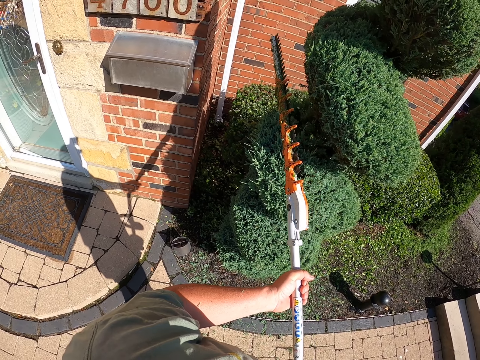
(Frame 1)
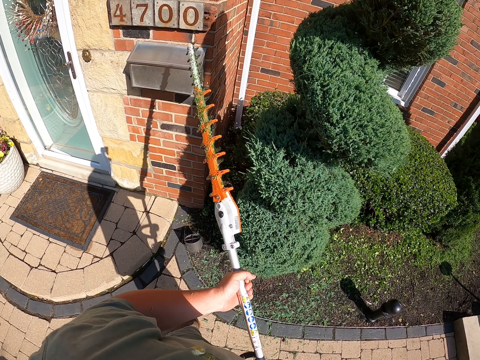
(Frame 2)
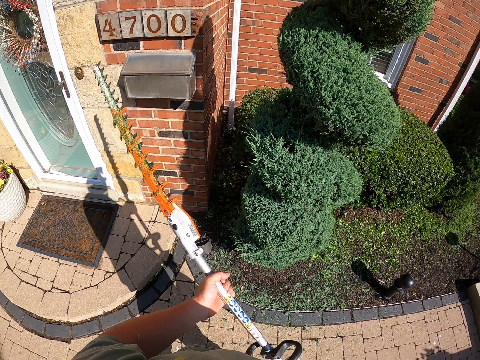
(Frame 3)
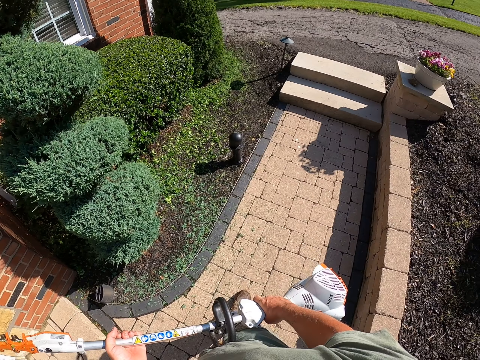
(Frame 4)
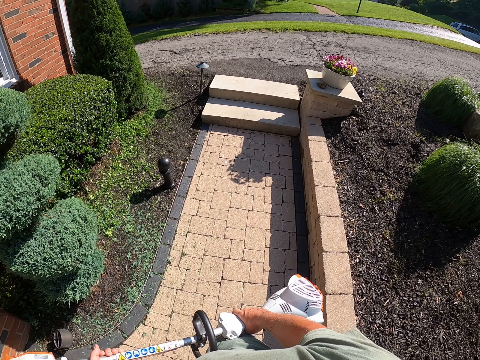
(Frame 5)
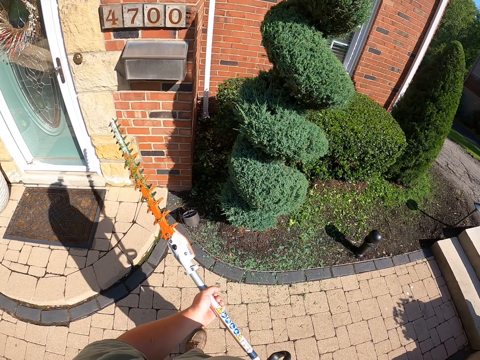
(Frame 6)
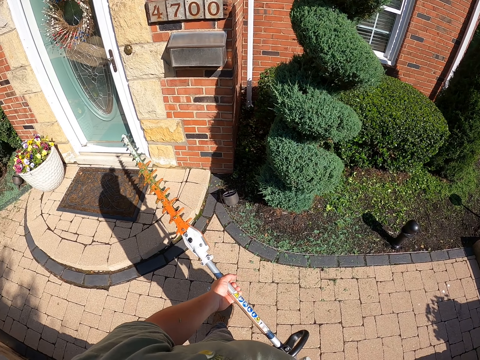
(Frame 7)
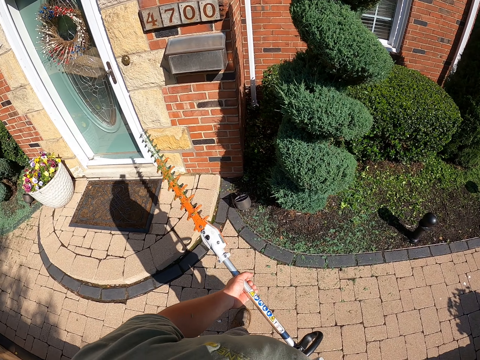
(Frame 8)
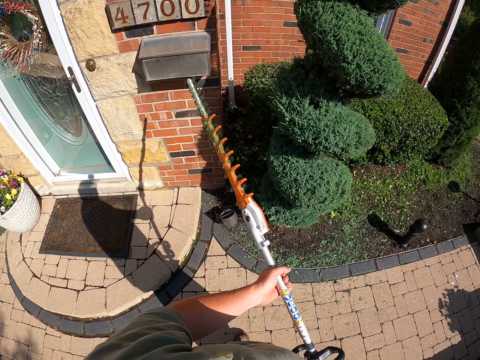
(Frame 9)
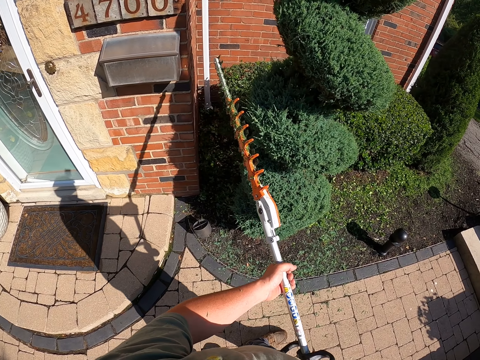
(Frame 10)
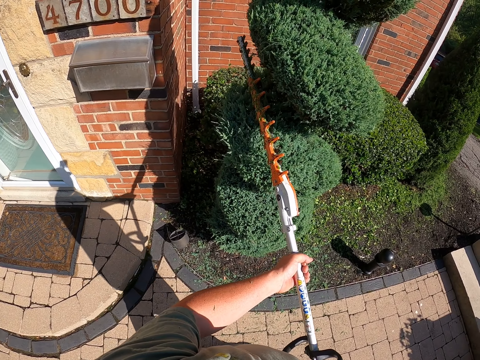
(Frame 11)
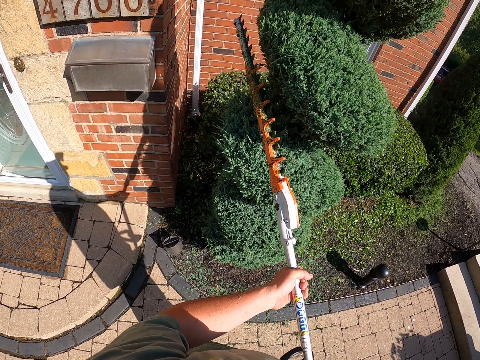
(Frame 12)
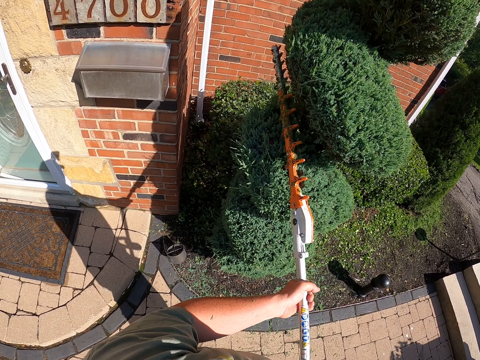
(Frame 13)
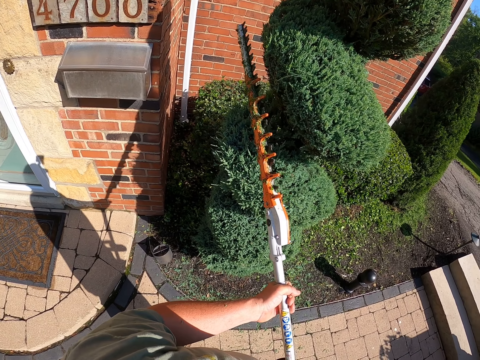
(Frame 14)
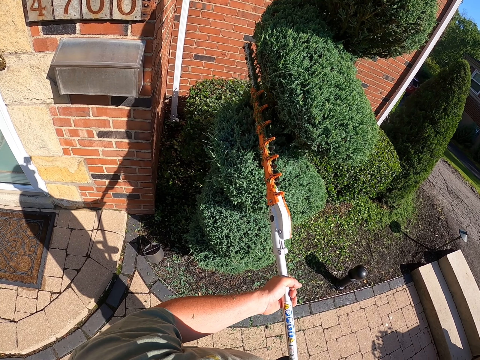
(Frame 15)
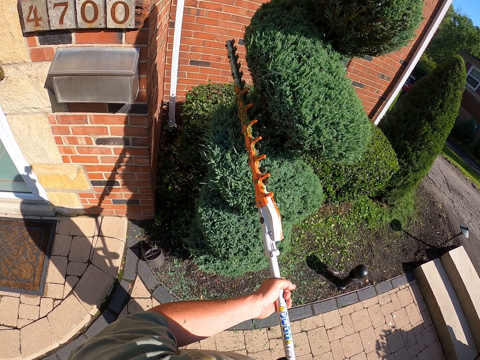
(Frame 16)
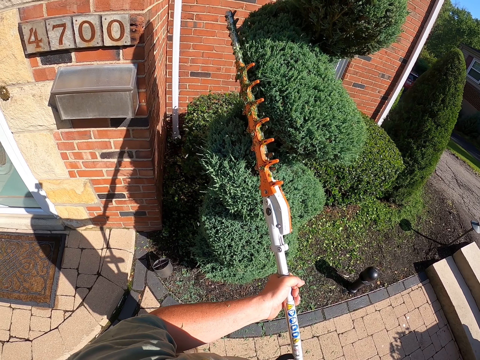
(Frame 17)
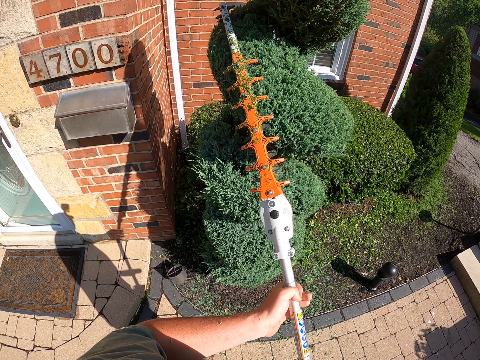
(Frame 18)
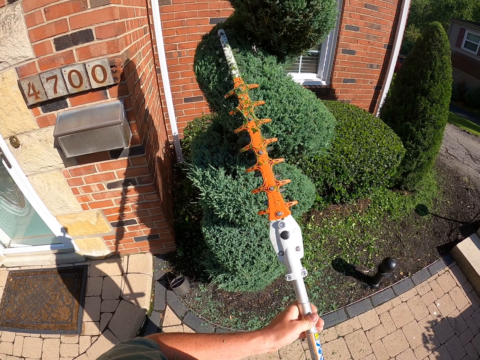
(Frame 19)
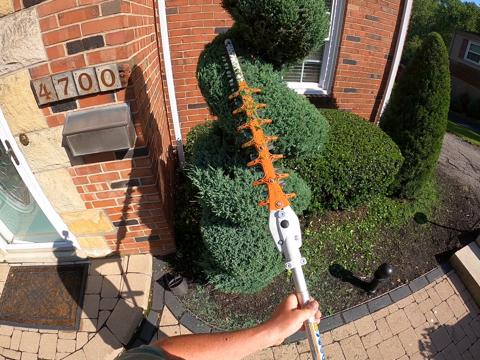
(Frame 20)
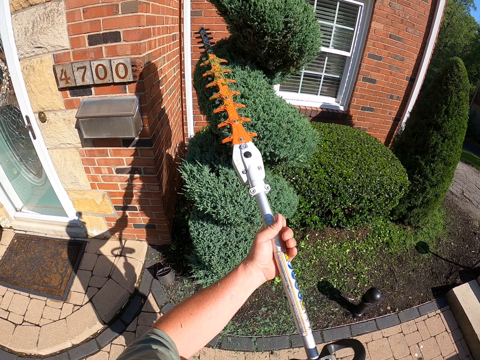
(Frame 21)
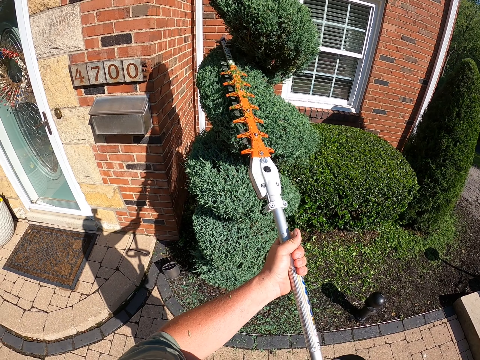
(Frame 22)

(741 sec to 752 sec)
The camera wearer moves the flower trimming machine away. They move towards a flower. They trim the flower.

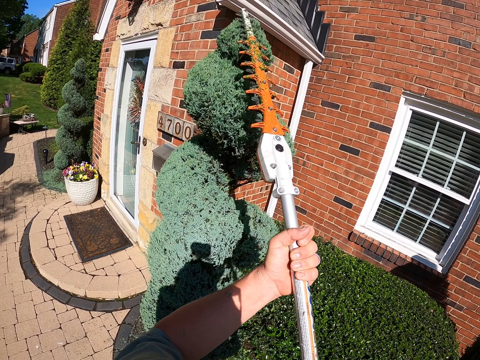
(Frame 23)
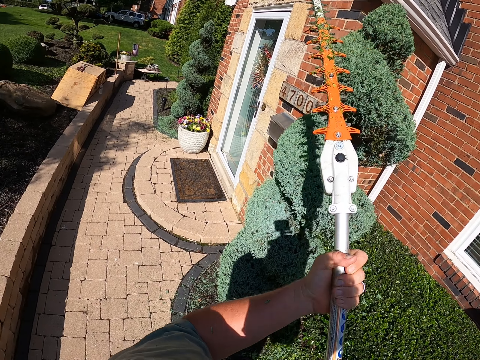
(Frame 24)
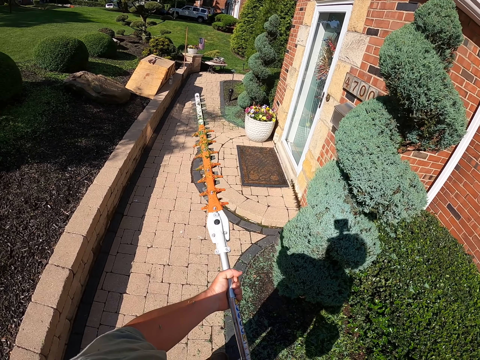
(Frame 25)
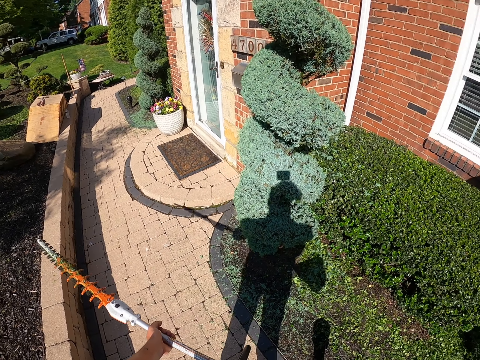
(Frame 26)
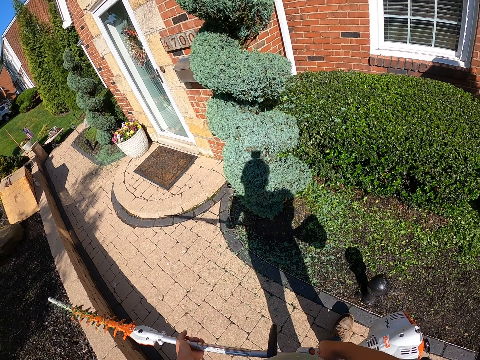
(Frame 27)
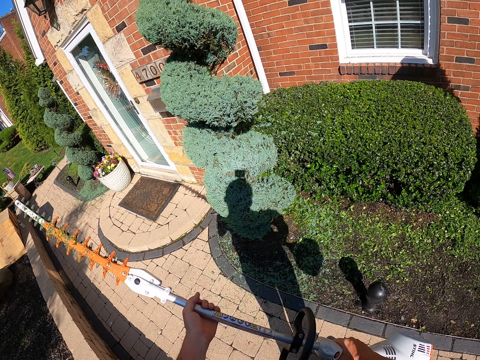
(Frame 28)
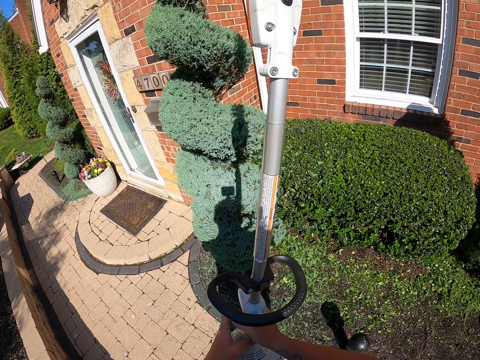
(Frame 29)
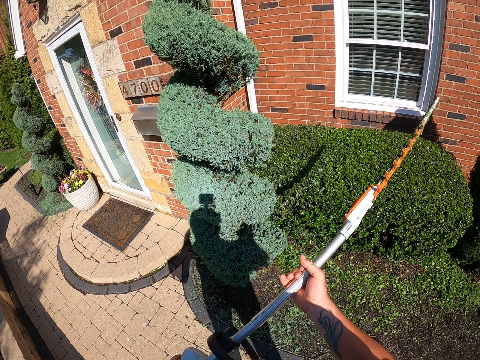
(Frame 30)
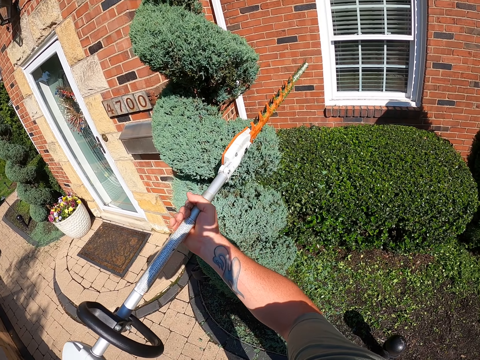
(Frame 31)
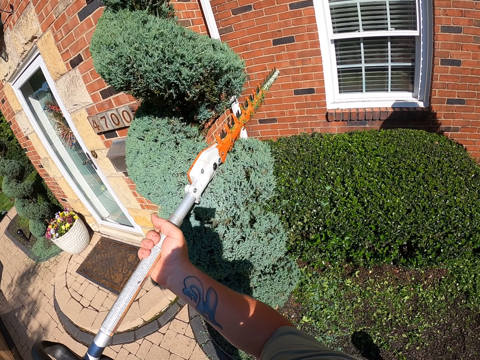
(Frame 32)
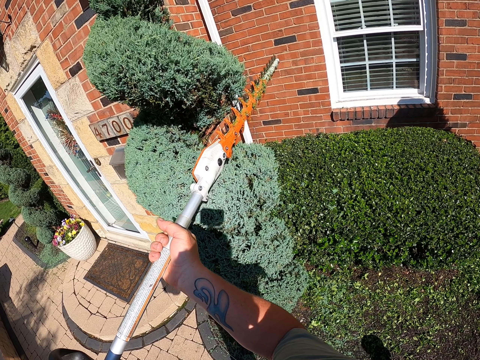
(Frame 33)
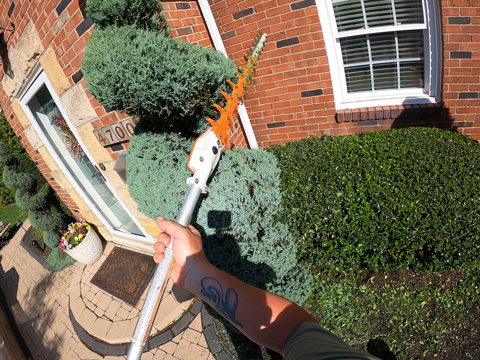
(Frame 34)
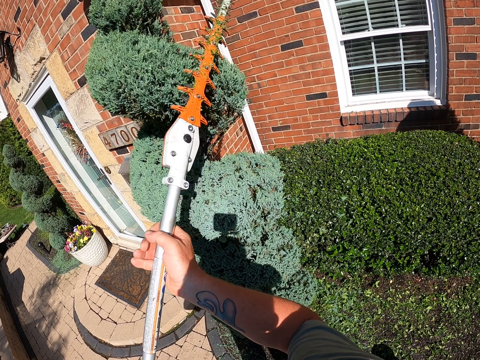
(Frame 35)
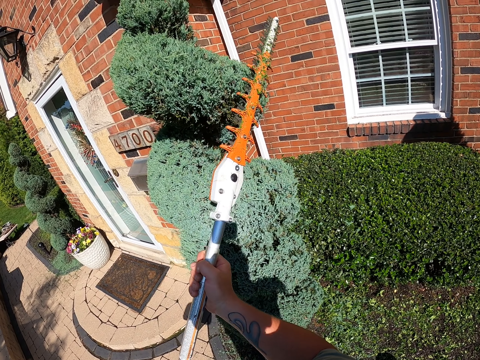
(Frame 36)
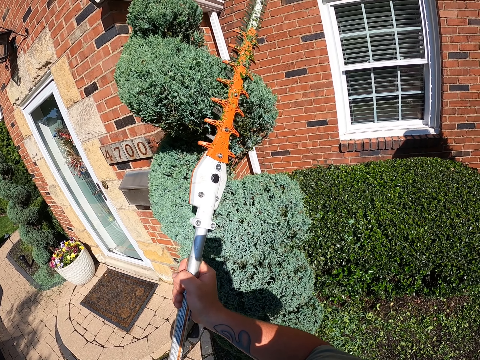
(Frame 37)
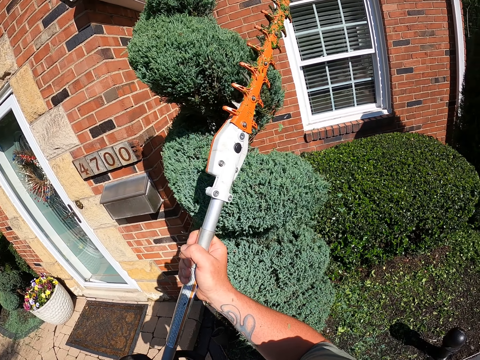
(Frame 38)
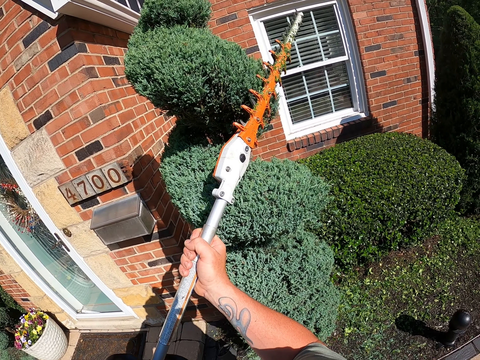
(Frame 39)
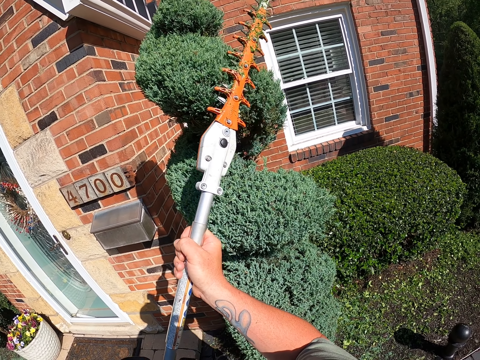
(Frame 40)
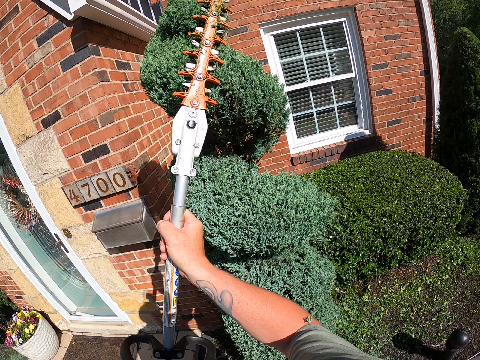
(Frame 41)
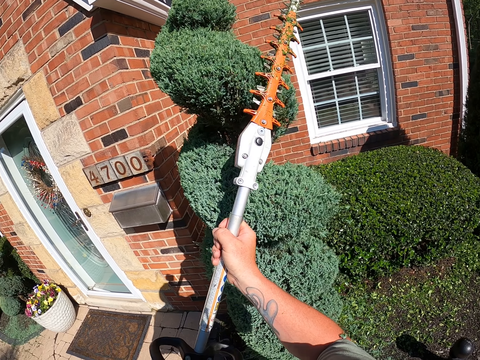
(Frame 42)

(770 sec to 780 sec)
The camera wearer moves back. He turns the flower trimming machine. He adjusts the hedge trimmers on his hands. He holds the flower trimming machine. He trims a flower.

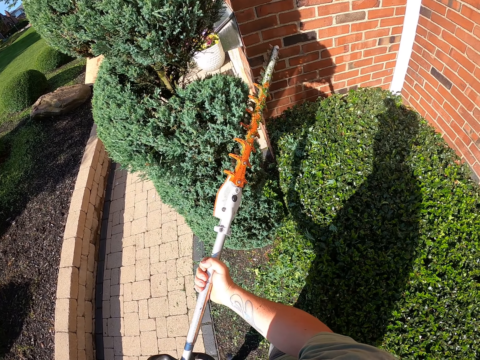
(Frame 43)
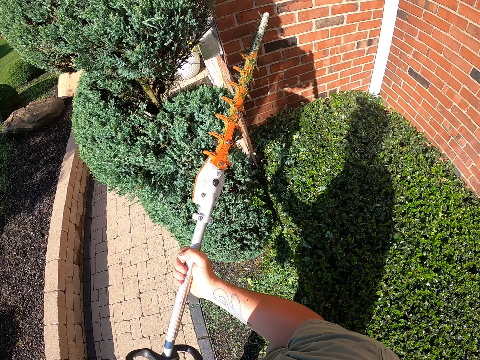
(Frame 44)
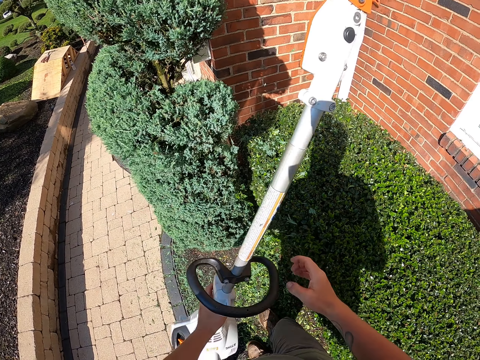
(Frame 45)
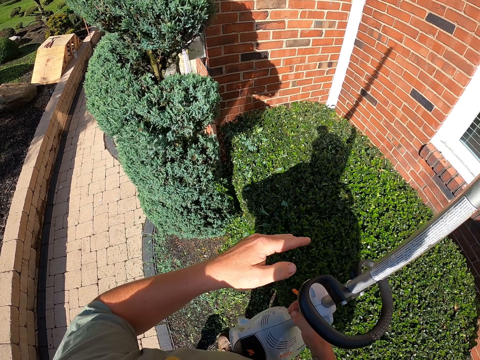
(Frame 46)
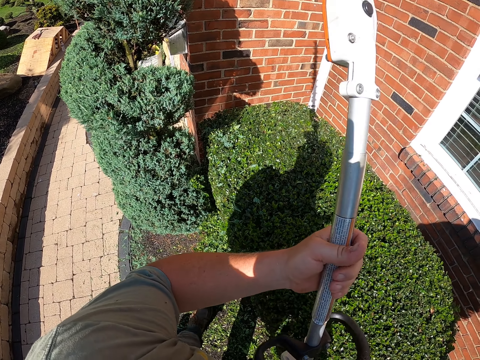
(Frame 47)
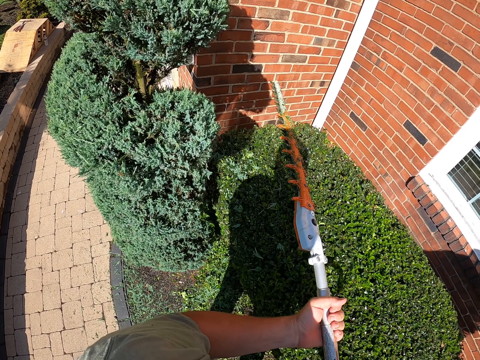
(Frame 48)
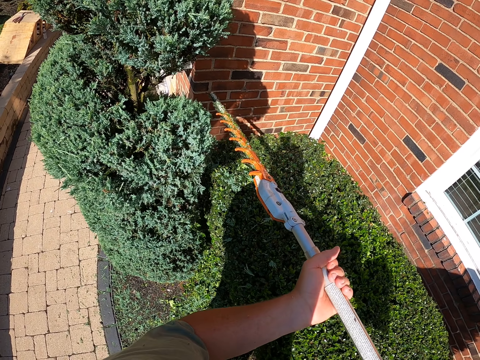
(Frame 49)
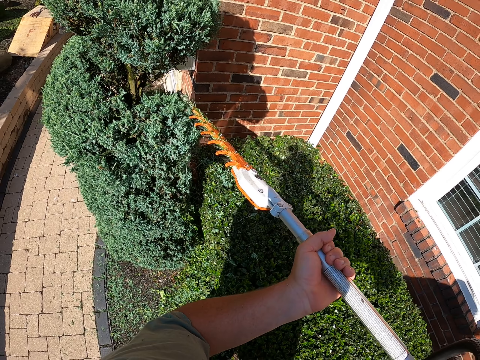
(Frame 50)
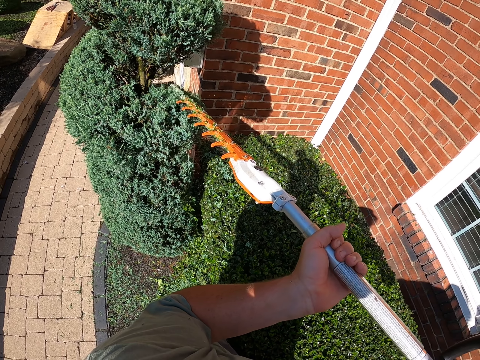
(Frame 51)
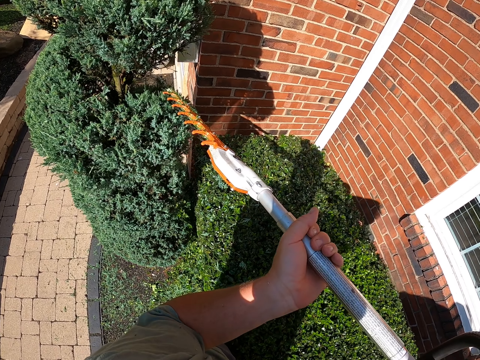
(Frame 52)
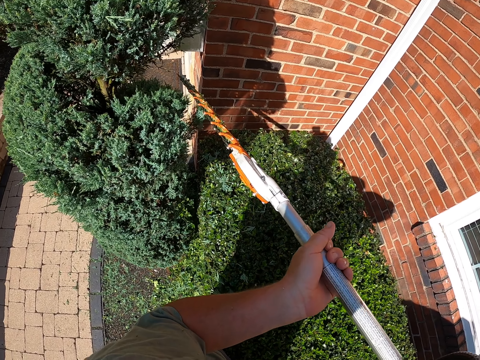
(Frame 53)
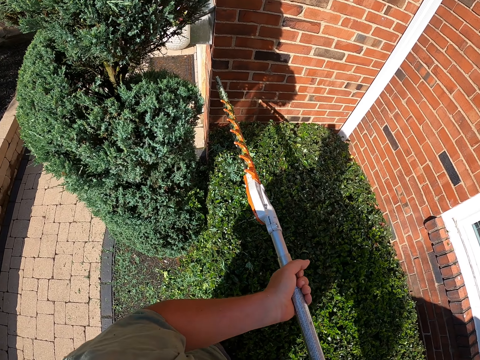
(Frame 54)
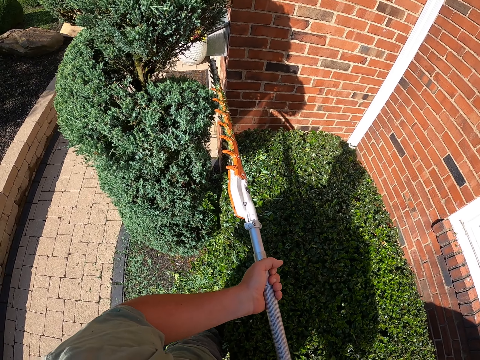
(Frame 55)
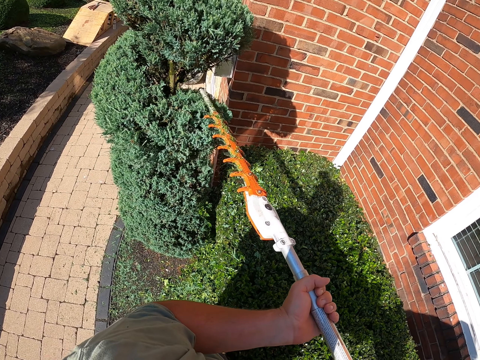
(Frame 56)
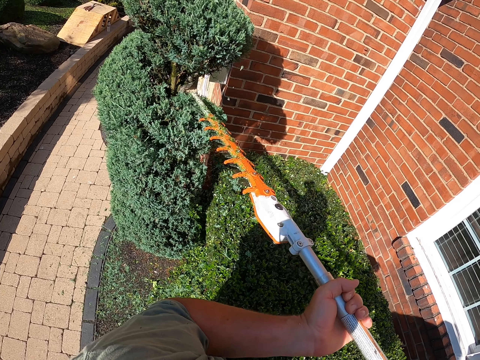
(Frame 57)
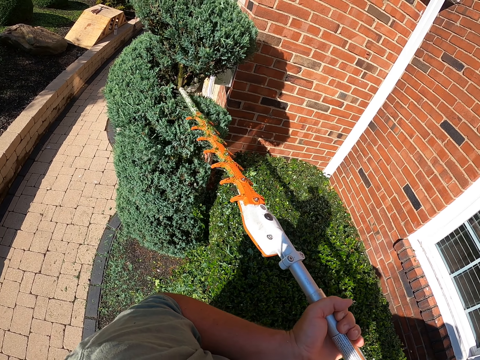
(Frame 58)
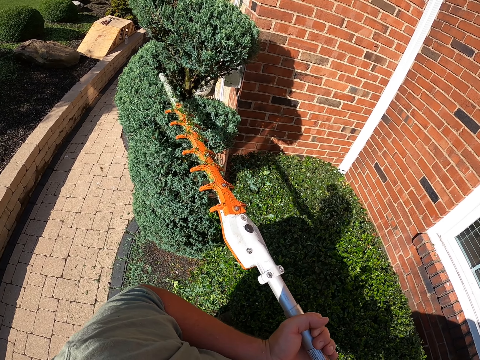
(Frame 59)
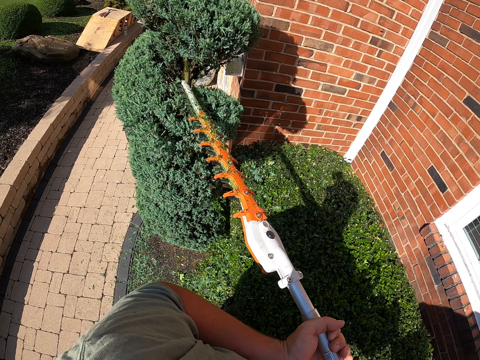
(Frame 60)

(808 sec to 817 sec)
The camera wearer holds a flower trimming machine. They hold the flower trimming machine again. They trim a flower.
